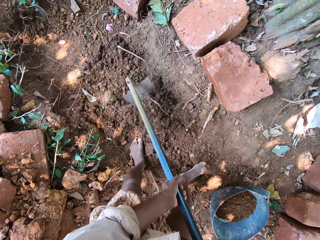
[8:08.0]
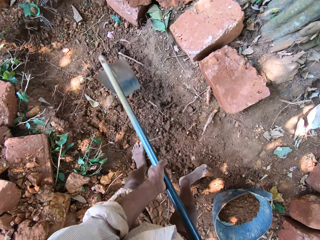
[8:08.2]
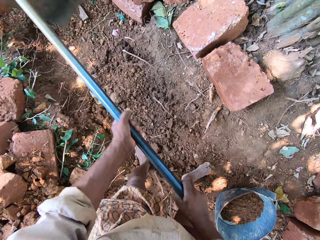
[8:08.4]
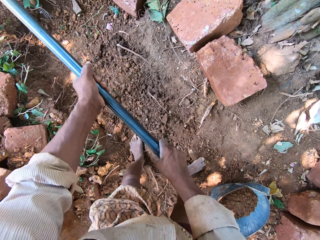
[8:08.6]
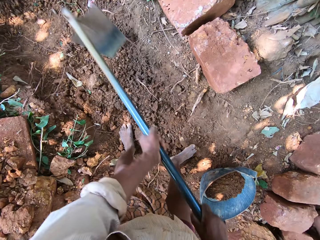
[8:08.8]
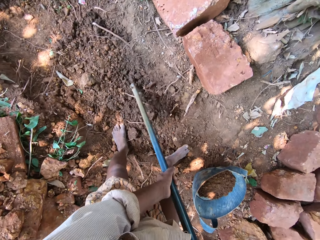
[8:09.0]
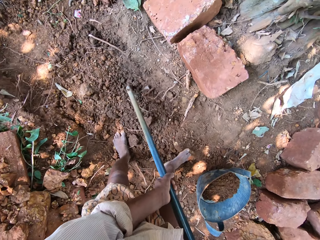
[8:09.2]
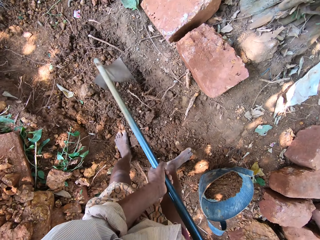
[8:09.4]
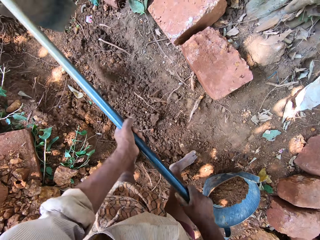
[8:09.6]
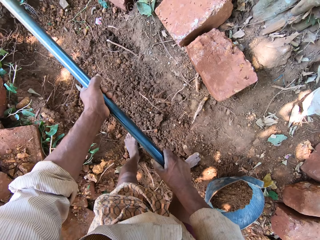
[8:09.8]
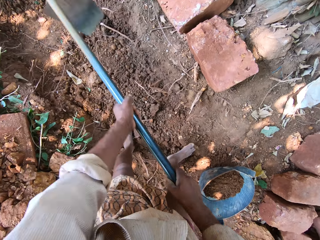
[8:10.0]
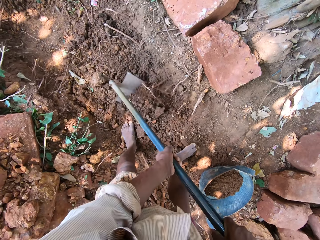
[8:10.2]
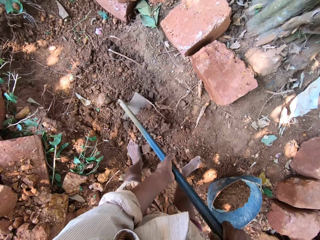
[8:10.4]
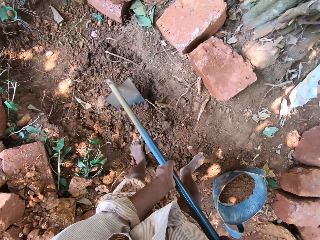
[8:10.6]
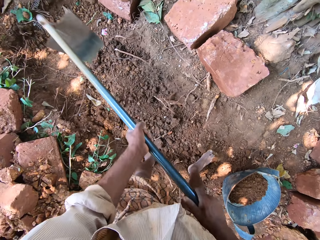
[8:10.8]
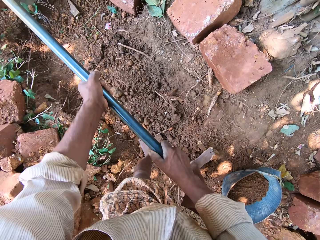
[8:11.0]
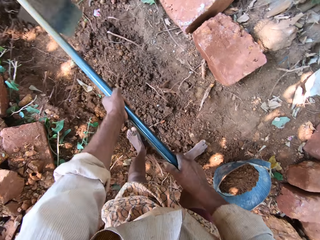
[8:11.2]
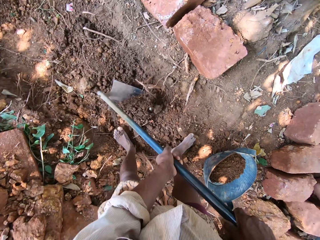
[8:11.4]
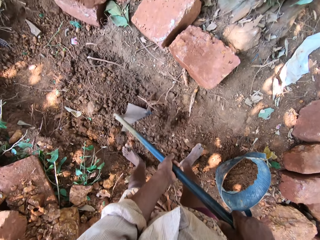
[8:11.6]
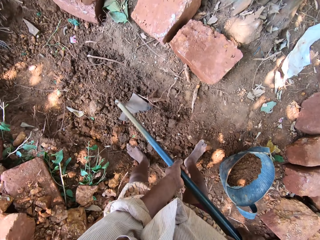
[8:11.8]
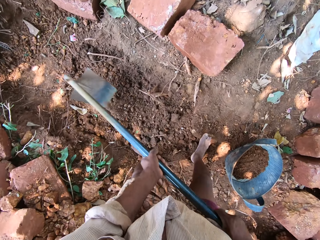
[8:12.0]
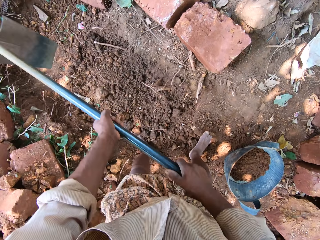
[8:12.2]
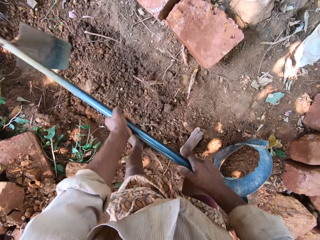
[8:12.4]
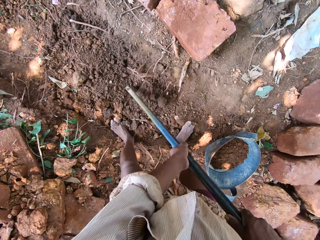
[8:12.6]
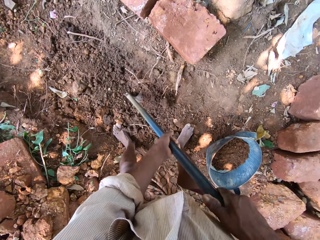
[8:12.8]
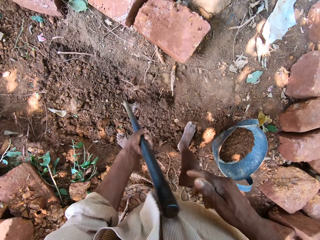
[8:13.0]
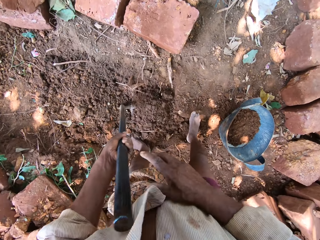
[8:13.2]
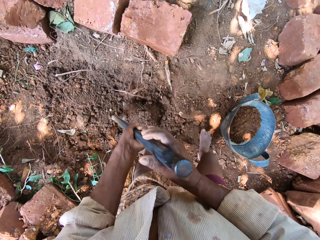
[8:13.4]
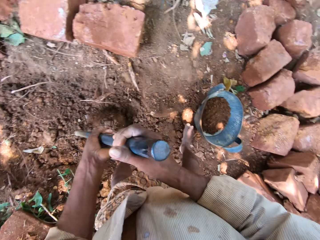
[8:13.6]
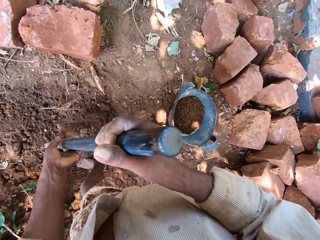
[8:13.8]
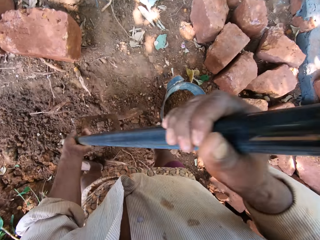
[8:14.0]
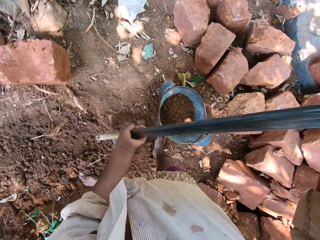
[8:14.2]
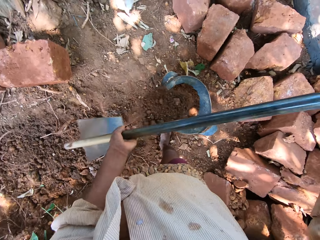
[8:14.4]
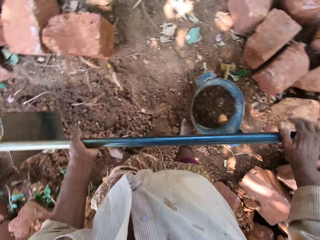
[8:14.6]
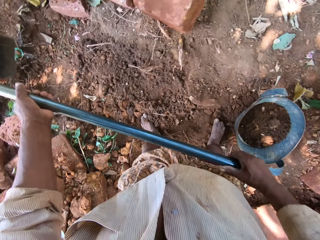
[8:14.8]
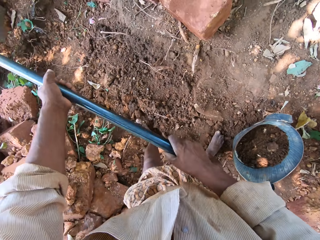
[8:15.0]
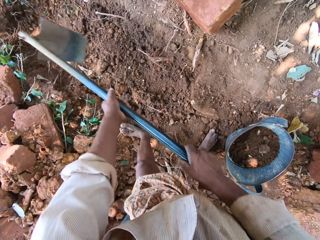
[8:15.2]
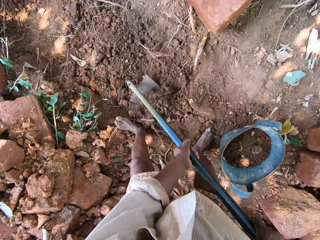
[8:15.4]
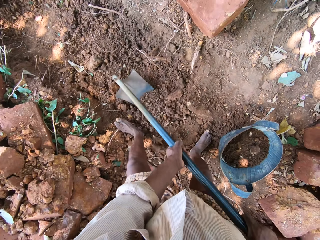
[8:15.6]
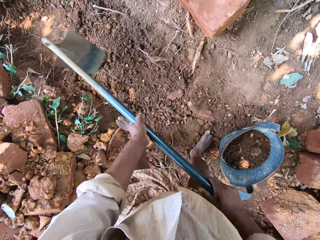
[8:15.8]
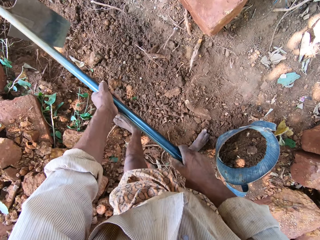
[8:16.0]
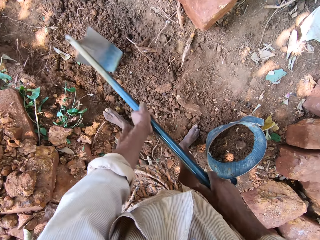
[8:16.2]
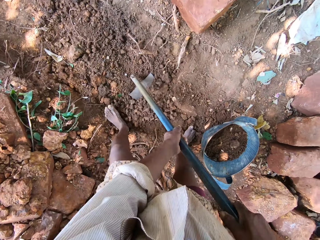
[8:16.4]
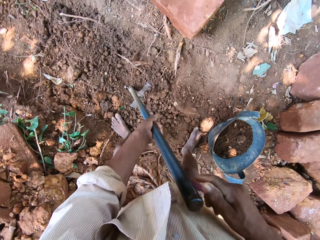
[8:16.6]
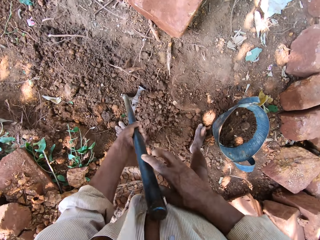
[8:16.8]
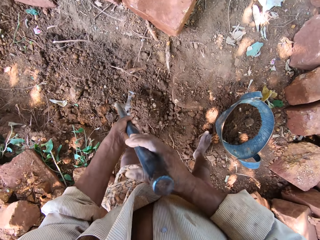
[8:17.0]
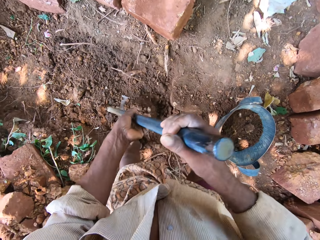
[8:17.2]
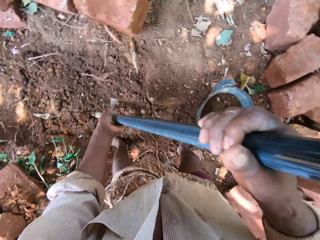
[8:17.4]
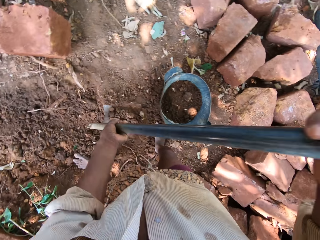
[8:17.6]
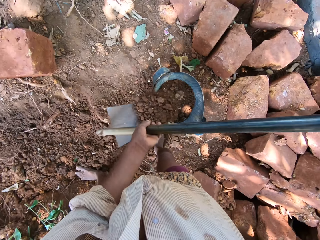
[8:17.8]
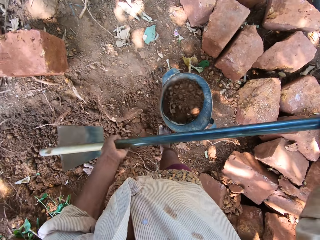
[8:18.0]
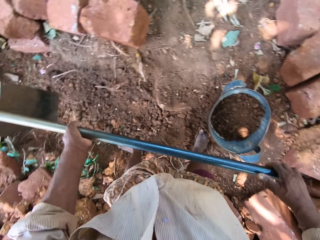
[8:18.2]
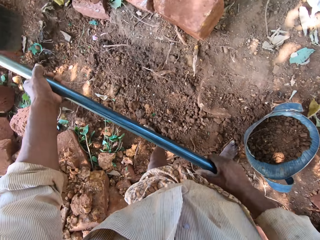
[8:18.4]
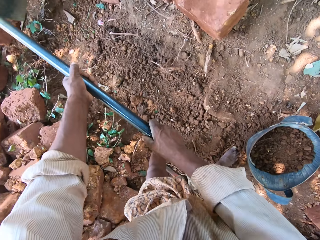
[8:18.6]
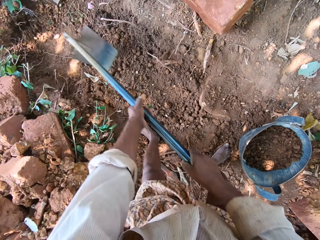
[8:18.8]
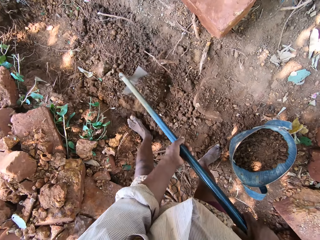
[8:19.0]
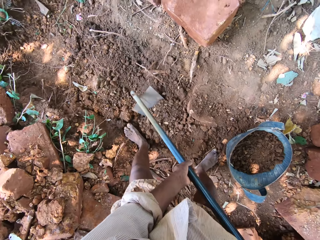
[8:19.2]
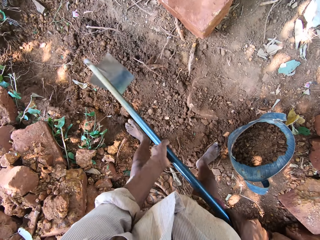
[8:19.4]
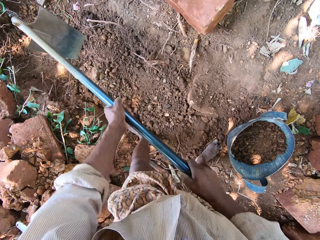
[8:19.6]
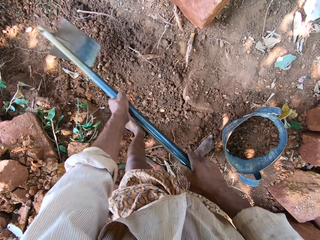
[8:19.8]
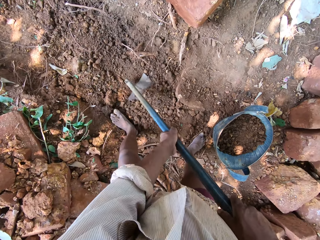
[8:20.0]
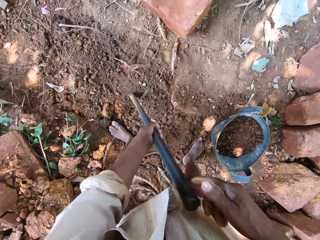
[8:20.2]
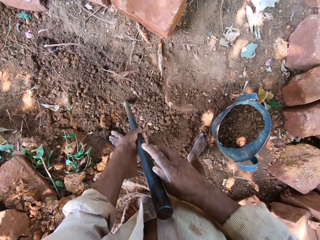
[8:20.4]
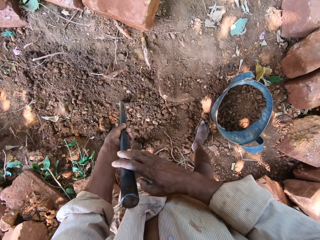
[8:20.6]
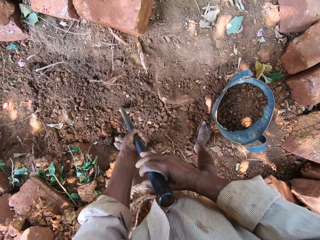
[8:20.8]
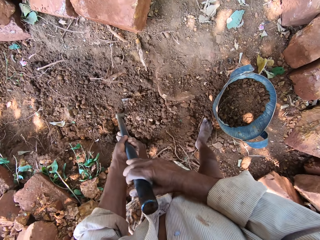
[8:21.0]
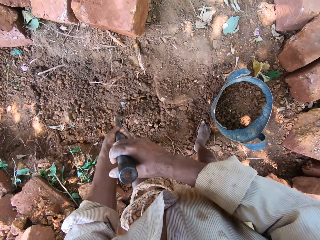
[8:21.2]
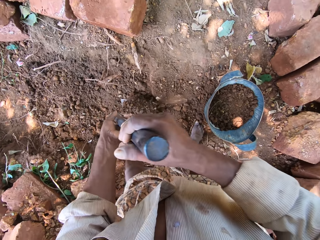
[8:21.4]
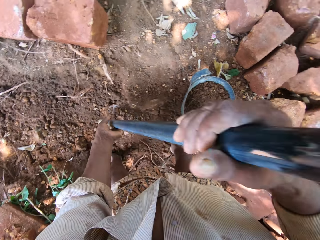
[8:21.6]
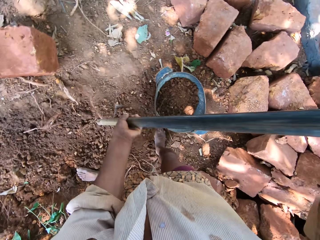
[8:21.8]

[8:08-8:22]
The camera wearer digs the ground with the garden hoe in both hands. They scoop soil. They pour soil from the ground into the container or basket with the garden hoe in both hands. They dig, scoop soil, put soil in the basket, dig, and scoop soil.

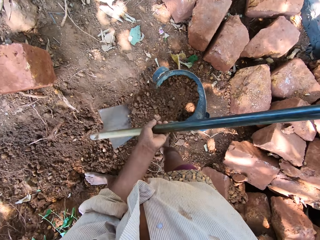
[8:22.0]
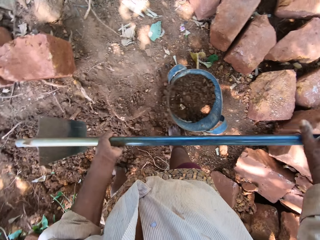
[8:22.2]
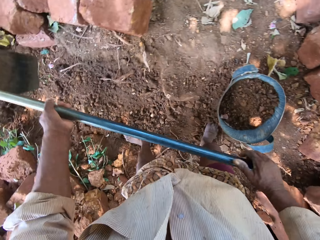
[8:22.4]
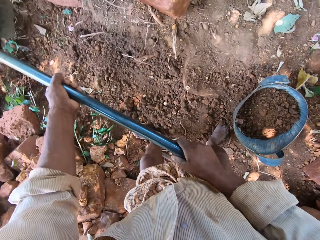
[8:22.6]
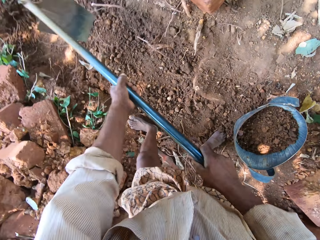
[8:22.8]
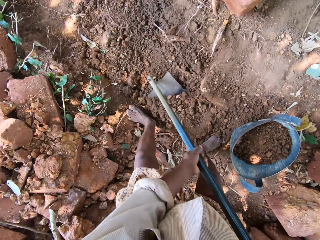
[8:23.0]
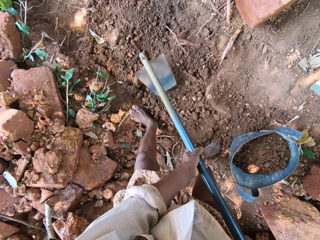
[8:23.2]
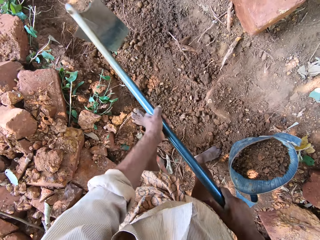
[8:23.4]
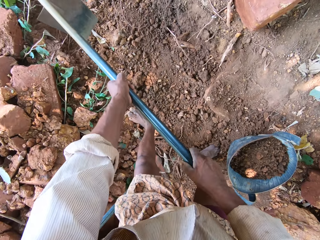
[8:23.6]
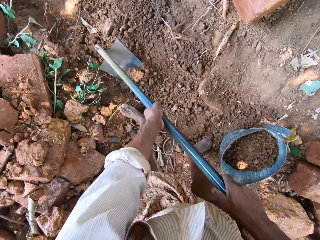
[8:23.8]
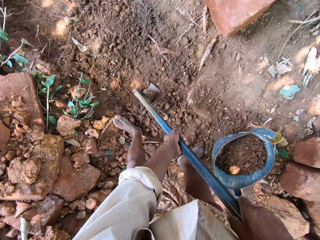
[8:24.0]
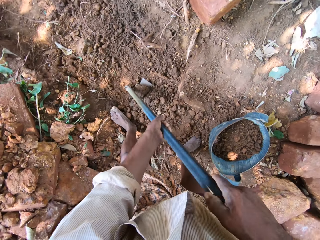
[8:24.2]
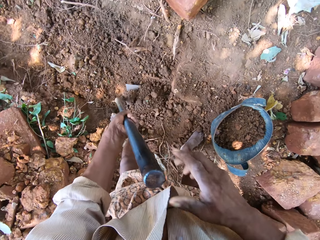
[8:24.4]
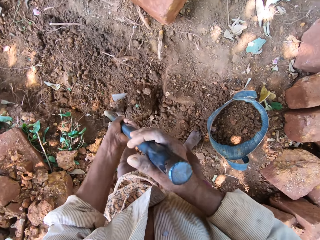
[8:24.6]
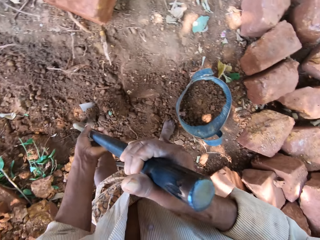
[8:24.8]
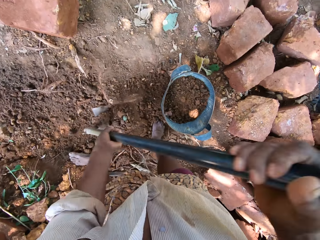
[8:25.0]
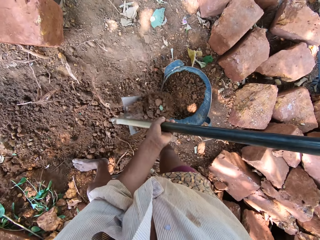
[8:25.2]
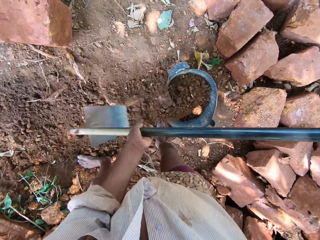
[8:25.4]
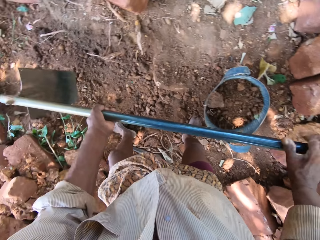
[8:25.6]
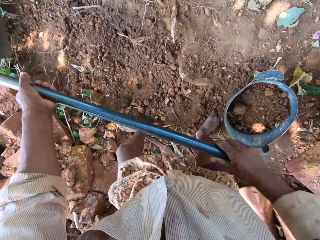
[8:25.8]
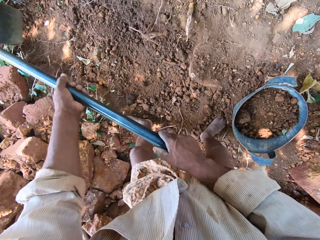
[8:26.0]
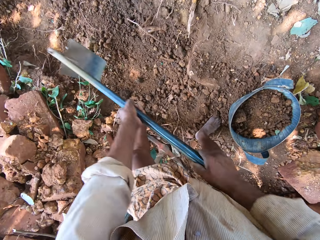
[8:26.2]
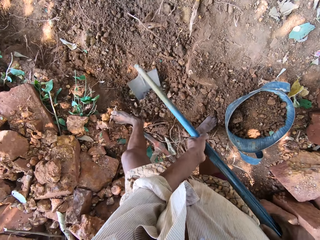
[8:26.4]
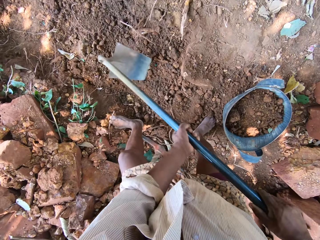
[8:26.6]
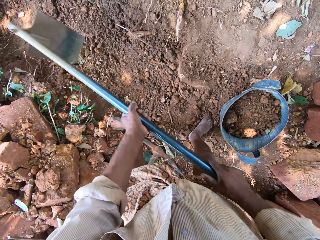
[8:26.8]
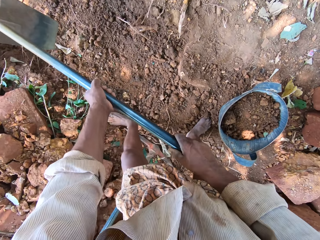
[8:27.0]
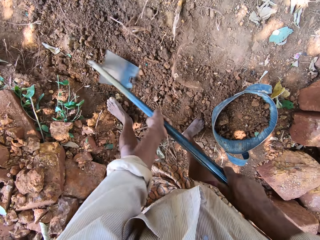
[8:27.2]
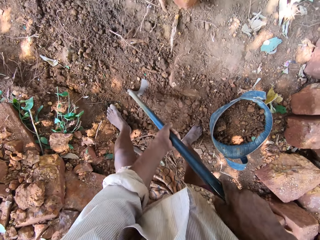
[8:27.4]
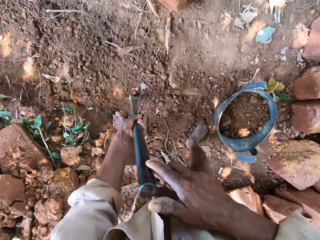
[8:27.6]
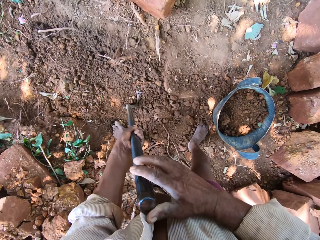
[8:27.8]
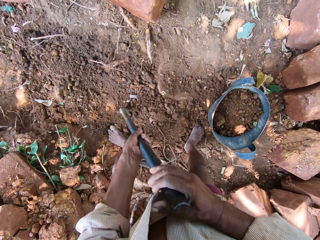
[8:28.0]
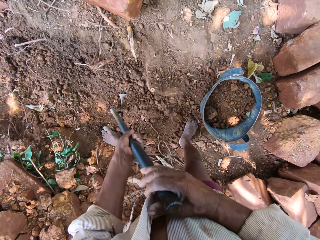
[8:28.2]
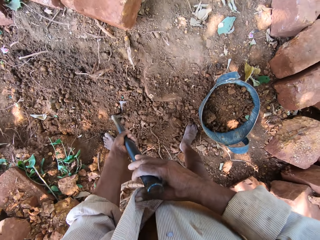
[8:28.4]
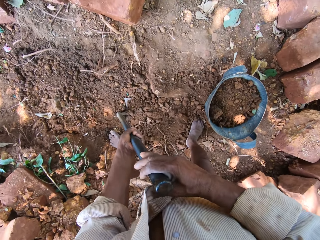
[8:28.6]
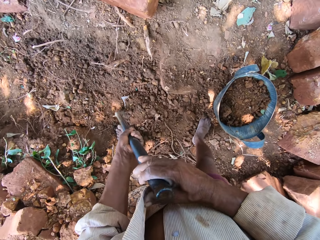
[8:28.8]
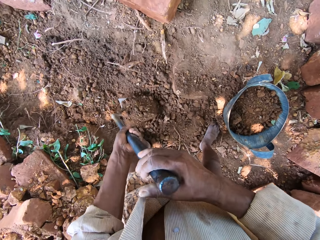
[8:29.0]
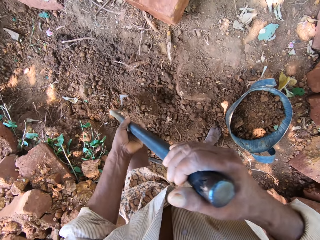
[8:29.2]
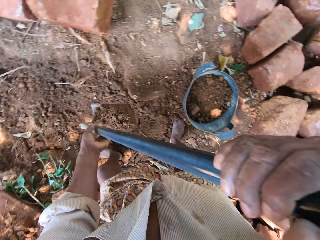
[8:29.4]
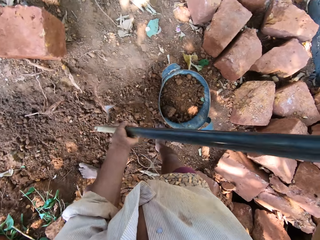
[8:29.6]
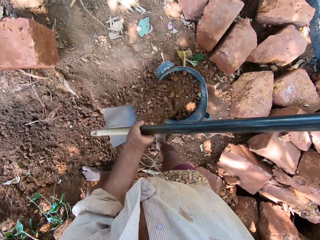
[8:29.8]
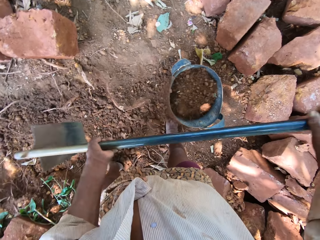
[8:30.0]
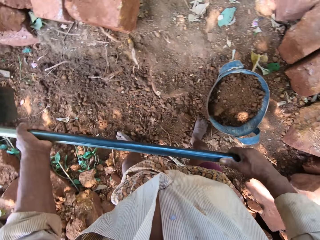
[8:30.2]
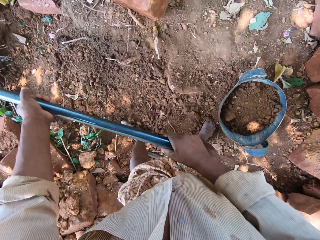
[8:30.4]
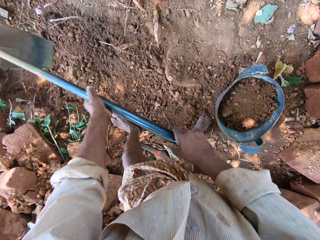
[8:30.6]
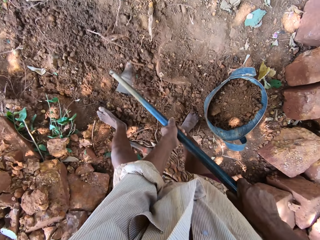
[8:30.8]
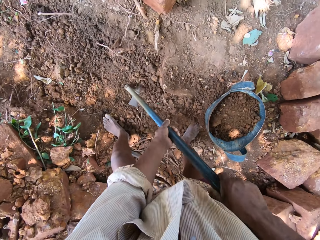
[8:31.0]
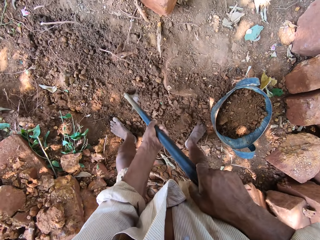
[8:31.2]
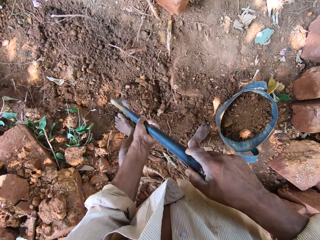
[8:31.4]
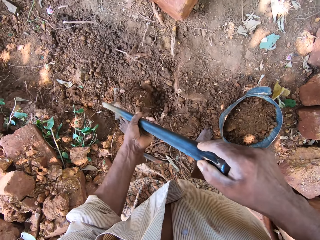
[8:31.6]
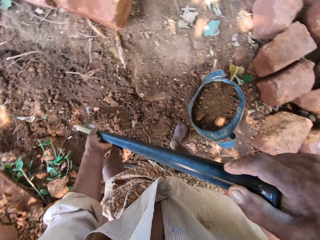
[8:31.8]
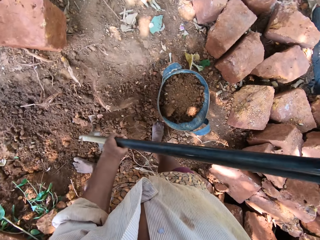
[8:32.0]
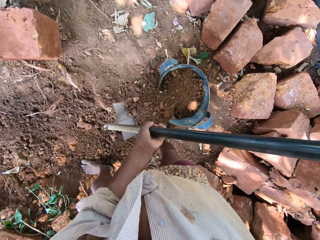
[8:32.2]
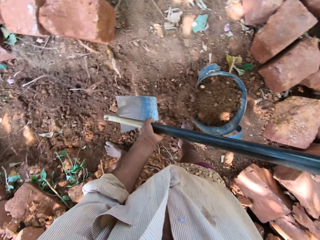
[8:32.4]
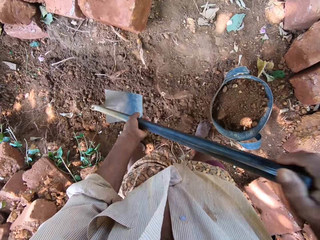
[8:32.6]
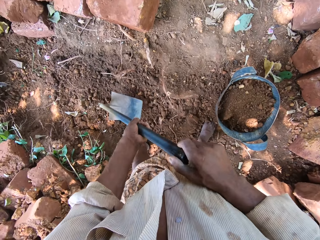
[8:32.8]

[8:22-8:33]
The camera wearer puts soil in the basket. They dig, scoop soil, put soil in the basket, dig, scoop soil, put soil in the basket, scoop soil, and put soil in the basket.
